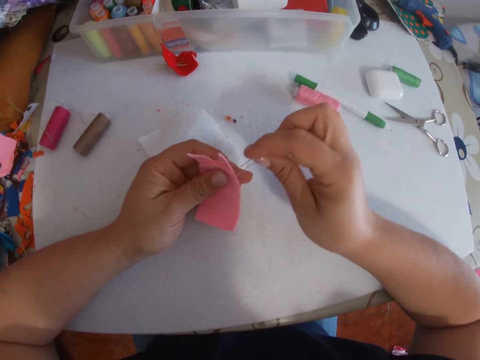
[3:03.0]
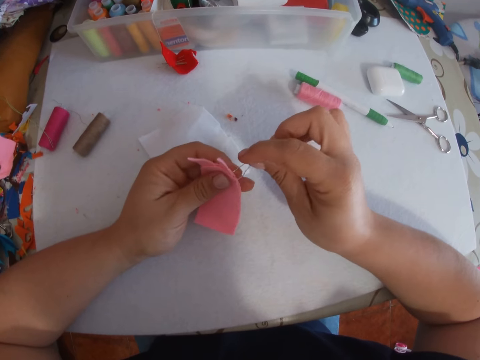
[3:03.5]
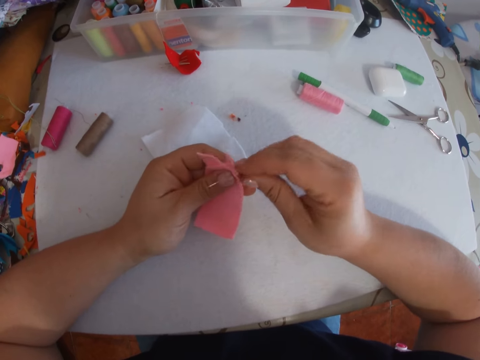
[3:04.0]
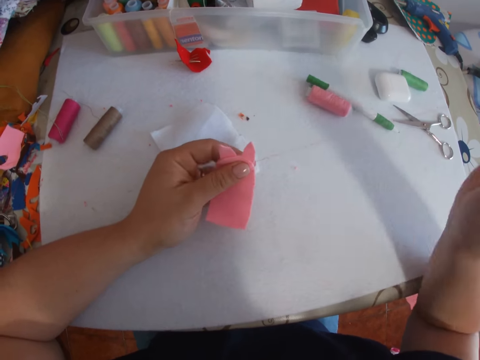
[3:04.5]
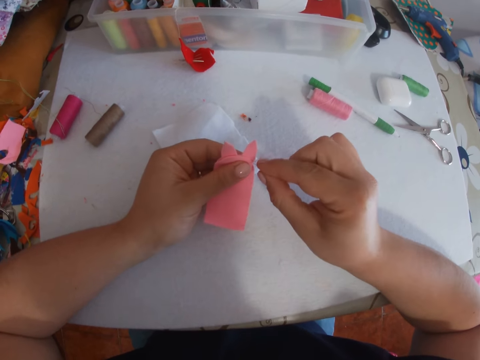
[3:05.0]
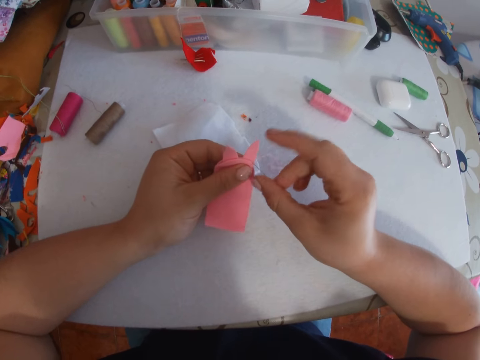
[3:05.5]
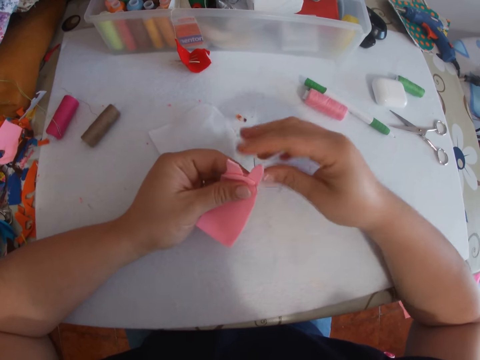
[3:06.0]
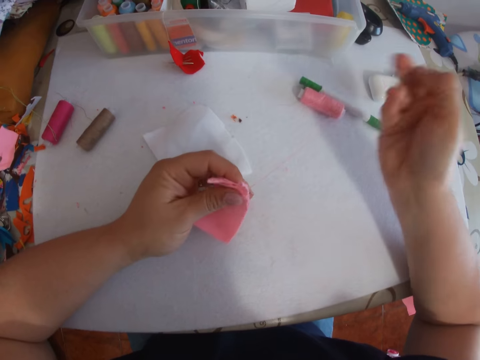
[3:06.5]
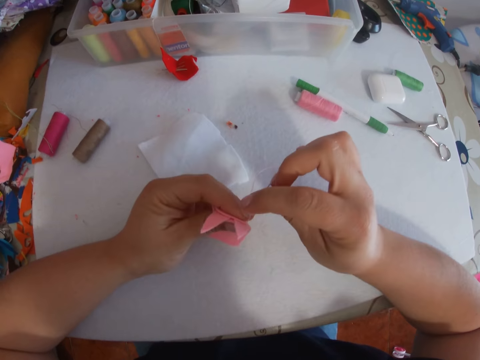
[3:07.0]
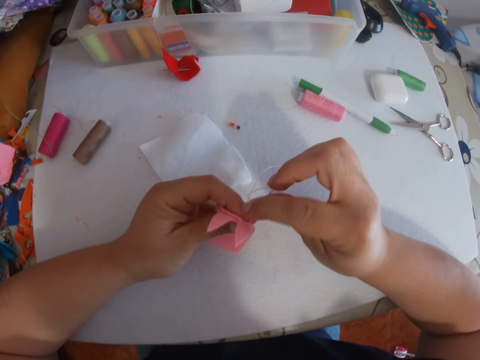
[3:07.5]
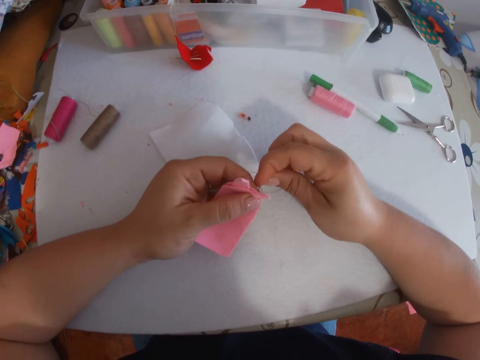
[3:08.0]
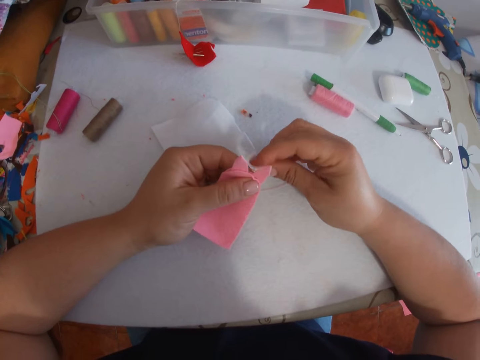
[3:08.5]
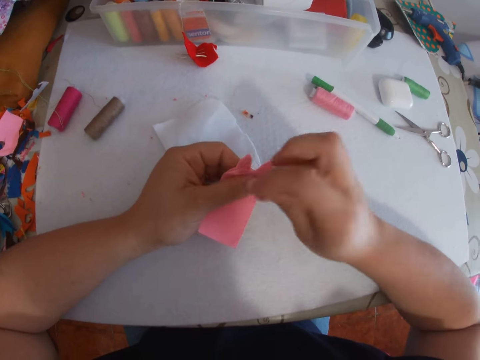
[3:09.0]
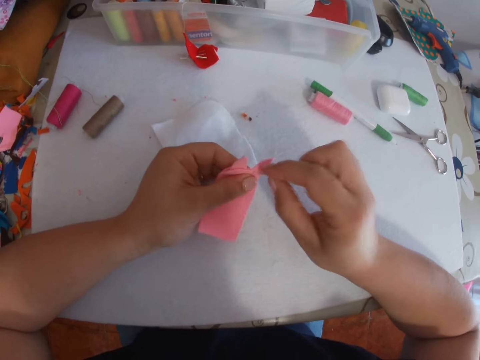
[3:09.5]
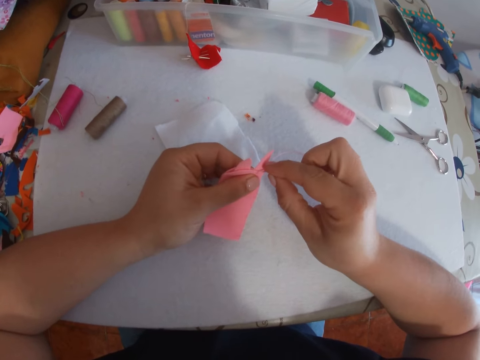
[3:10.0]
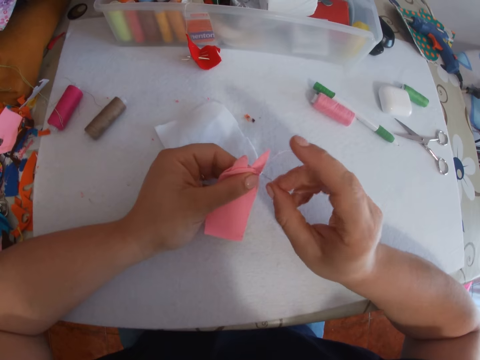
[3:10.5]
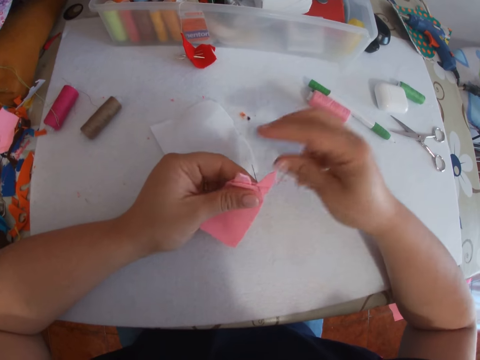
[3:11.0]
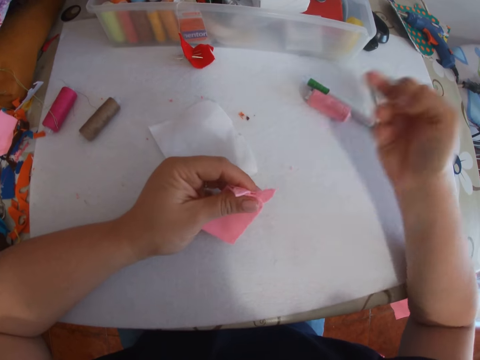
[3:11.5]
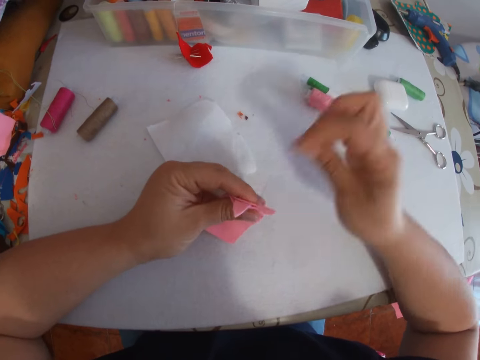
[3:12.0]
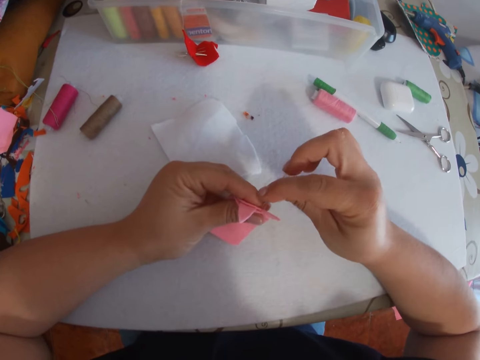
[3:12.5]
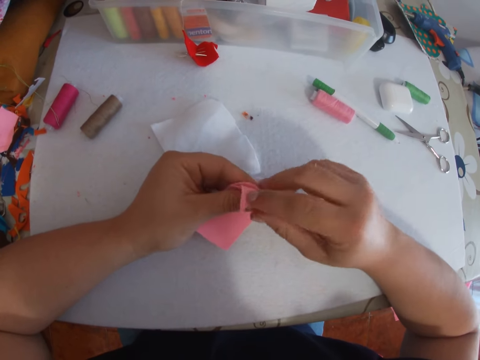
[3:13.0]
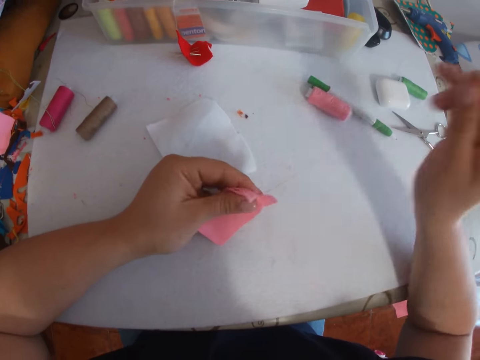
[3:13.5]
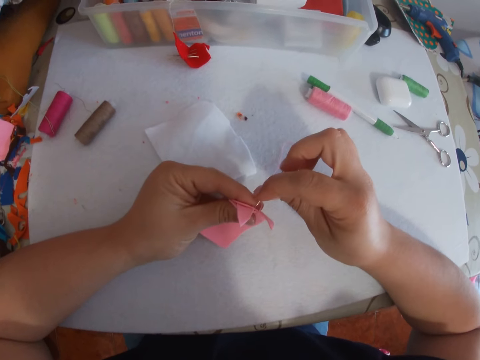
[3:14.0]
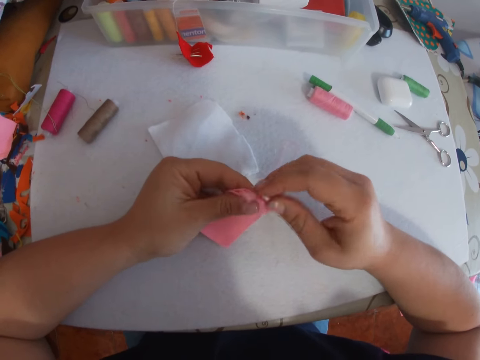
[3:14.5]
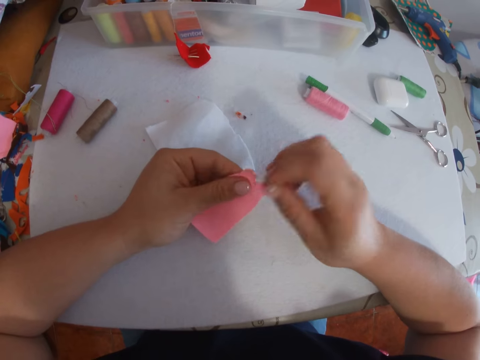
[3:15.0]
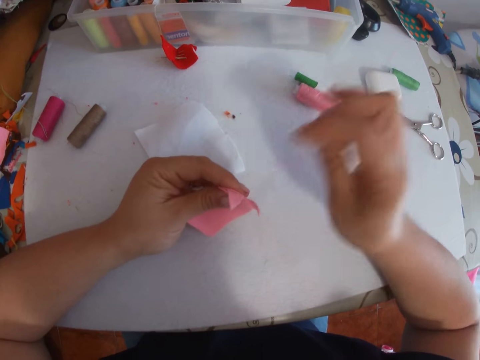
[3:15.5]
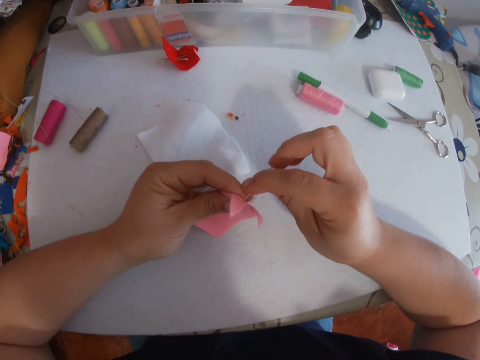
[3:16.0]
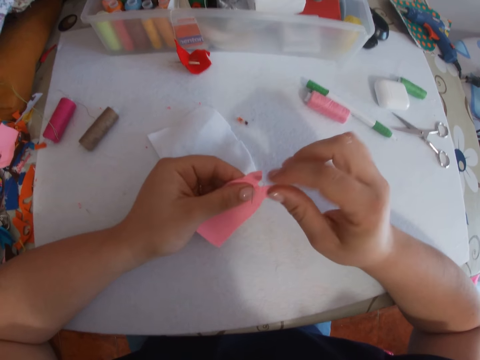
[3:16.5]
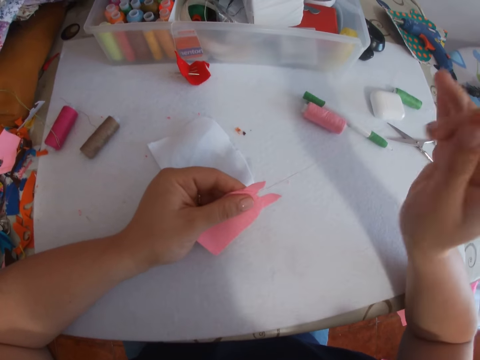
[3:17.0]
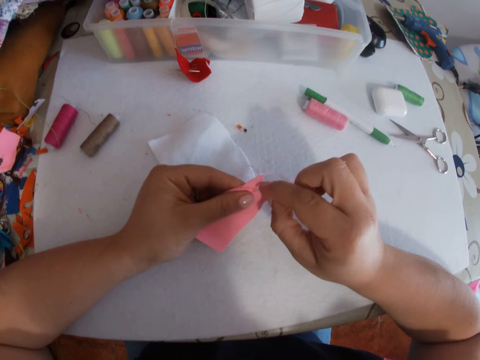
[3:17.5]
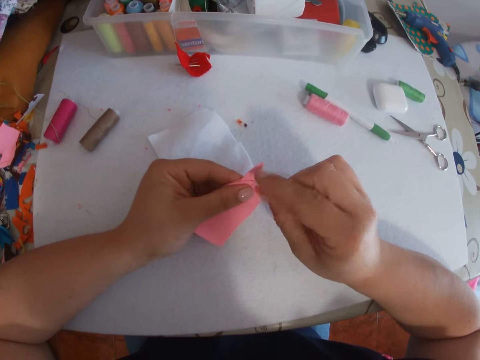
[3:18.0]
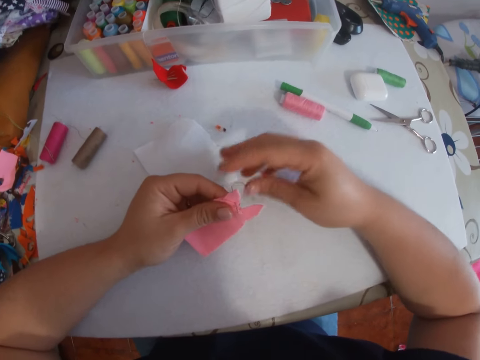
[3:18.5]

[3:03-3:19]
The camera wearer sews the felt fabric with a needle. They pull the thread. They sew the felt fabric with the needle. They pull the thread. They sew the felt fabric with the needle. They pull the thread. They sew the felt fabric with the needle. They pull the thread. They sew the felt fabric with the needle. They pull the thread. They sew the felt fabric with the needle. They pull the thread. They sew the felt fabric with the needle. They pull the thread. They sew the felt fabric with the needle.

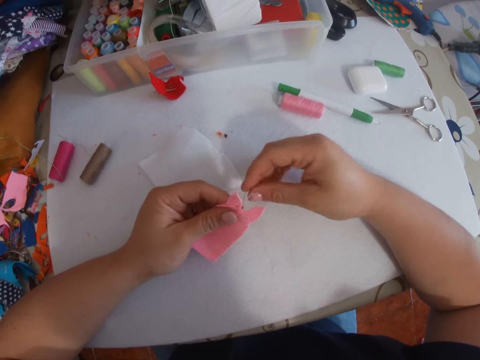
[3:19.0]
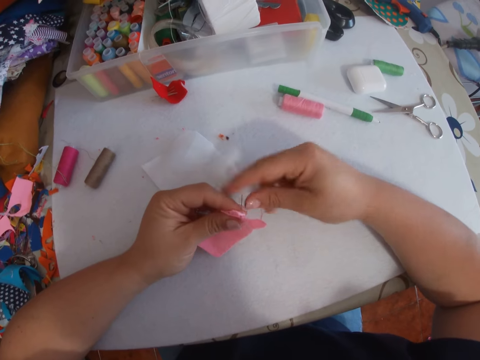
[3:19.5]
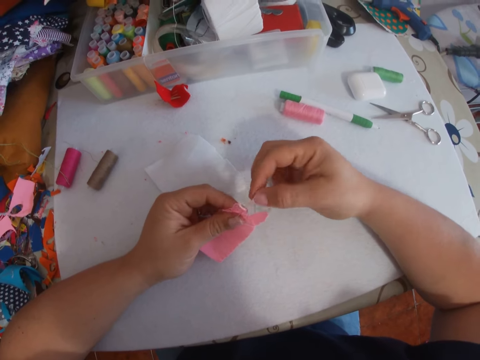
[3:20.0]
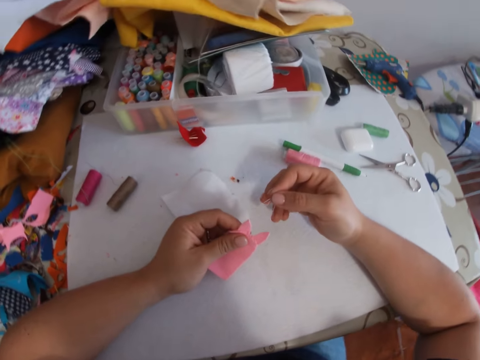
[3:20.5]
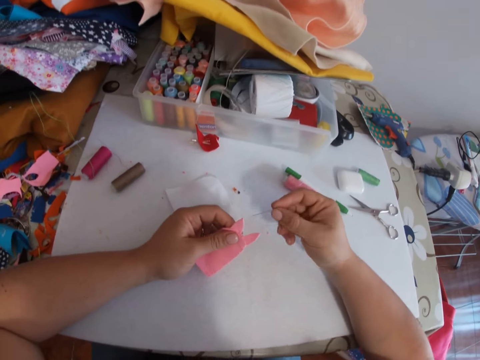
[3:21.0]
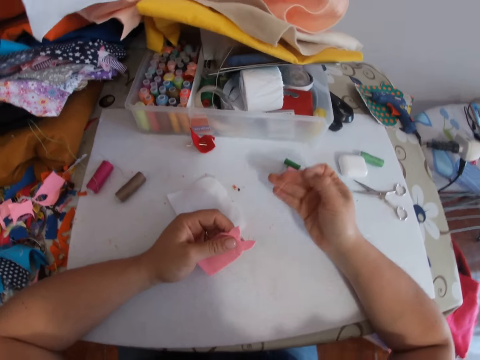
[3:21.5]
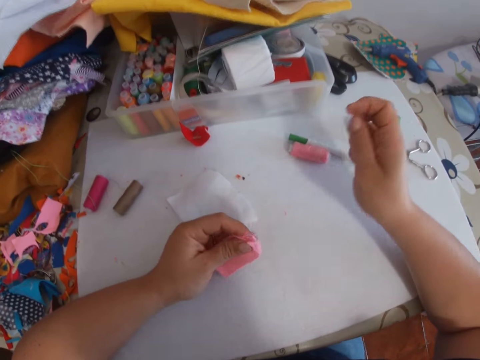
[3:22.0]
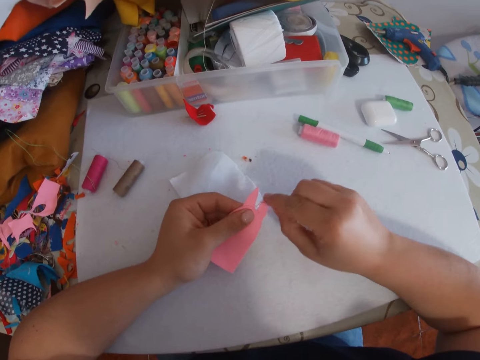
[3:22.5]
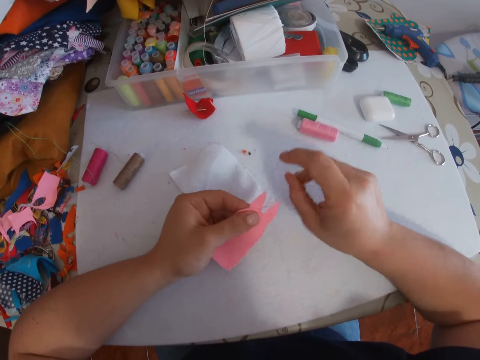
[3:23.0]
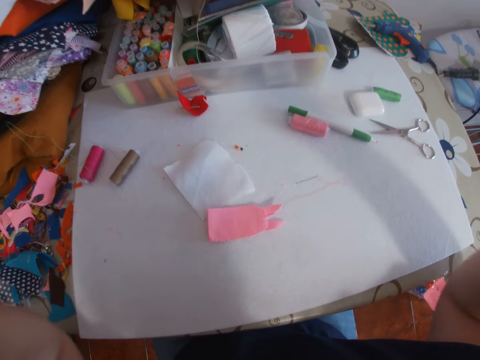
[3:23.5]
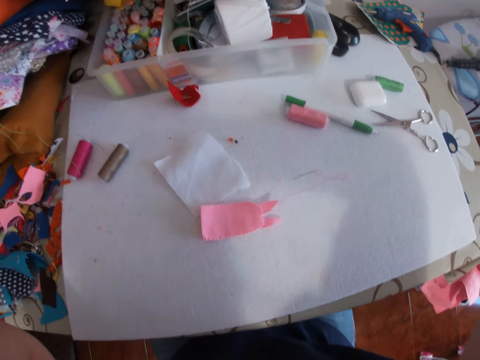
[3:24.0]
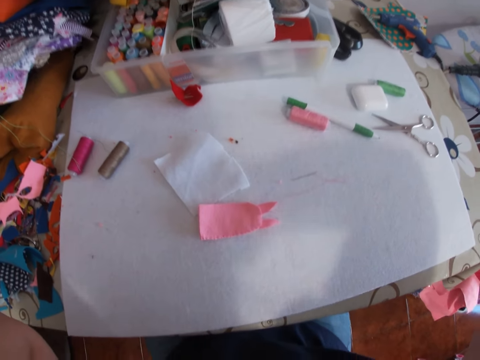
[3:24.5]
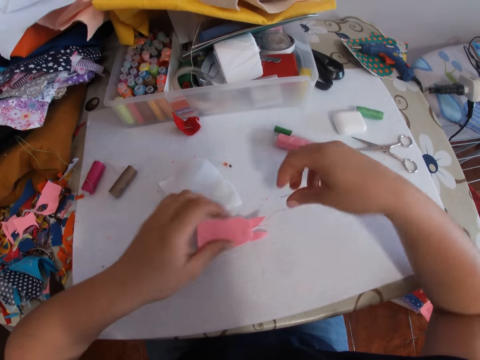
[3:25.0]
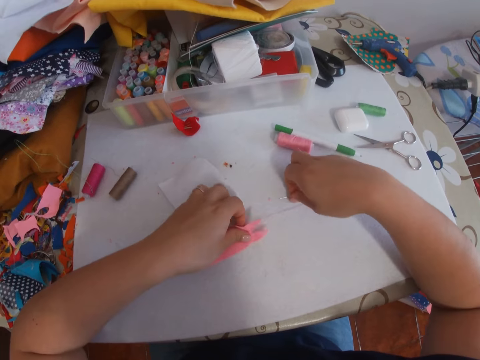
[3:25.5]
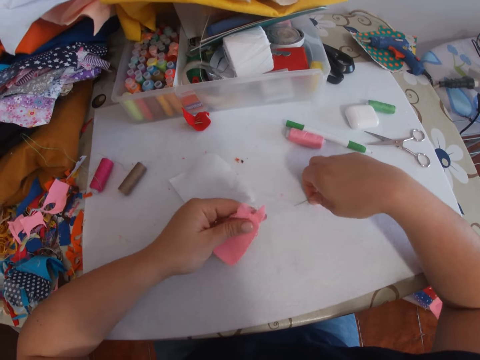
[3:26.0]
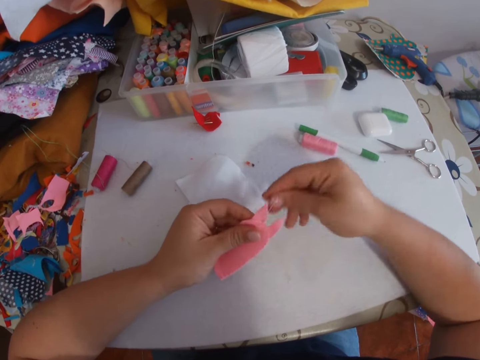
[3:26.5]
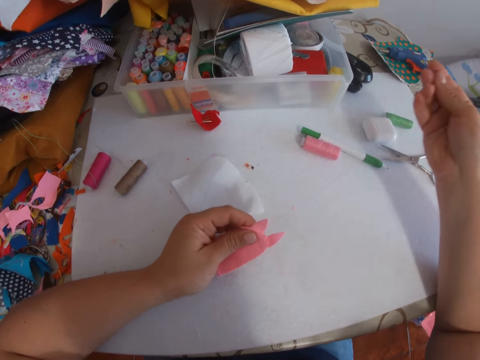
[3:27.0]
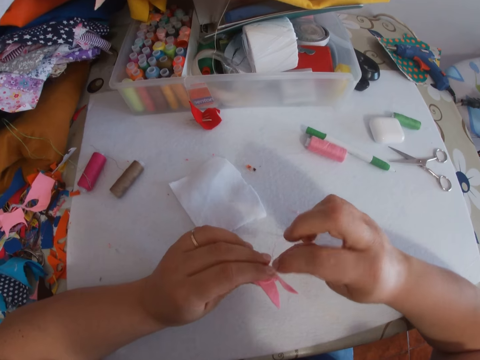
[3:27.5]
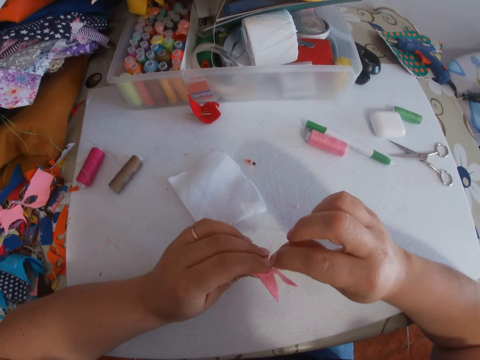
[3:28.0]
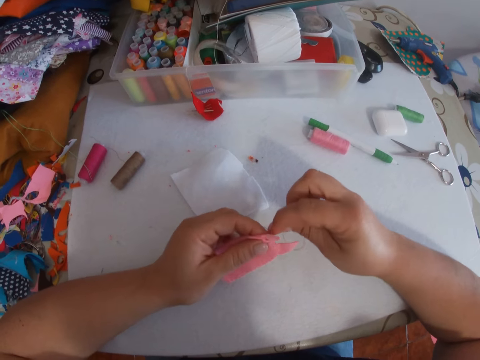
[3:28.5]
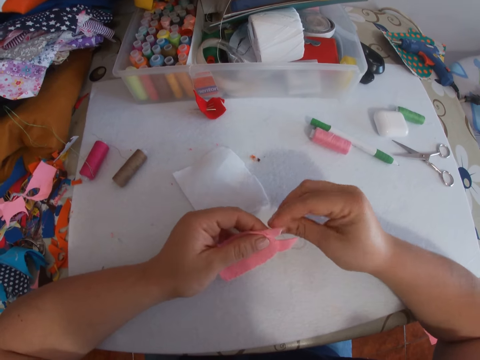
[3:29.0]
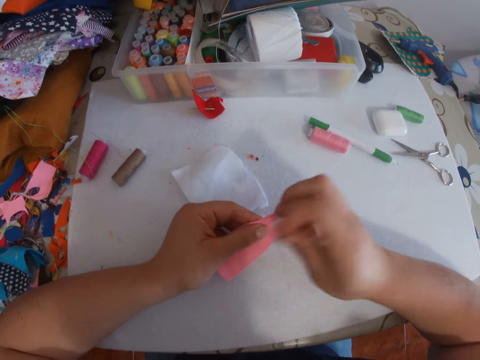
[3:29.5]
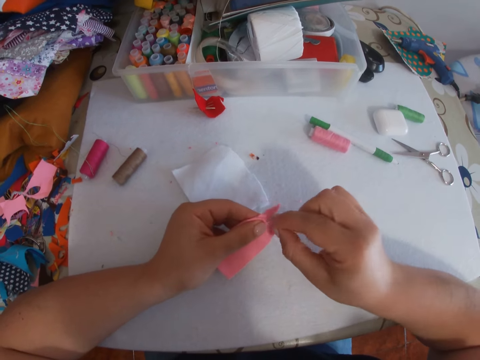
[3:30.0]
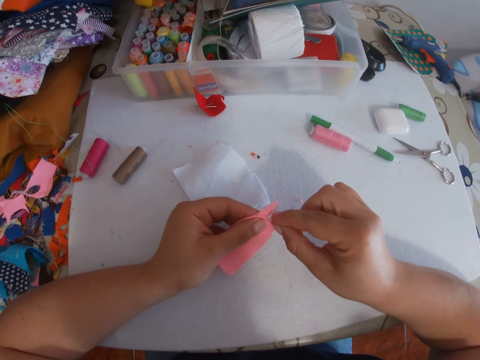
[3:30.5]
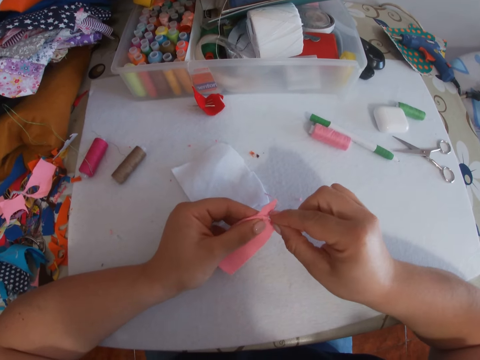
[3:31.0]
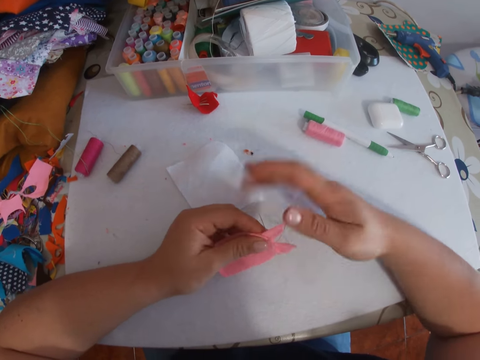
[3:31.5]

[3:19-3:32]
The camera wearer moves the thread sideways. He removes the needle from the felt fabric. He pulls the thread. He unfolds the felt fabric. He places the joined pieces of pink fabrics on the table with his left hand. He places the threaded needle on the table with his right hand. He adjusts his camera with both hands. He picks up the joined pieces of pink fabrics from the table with his left hand. He holds the needle on the table. He pulls the threaded needle with his right hand. He tacks the joined pieces of pink fabrics with the needle in his right hand. He pulls the thread. He sews the felt fabric with the needle.
